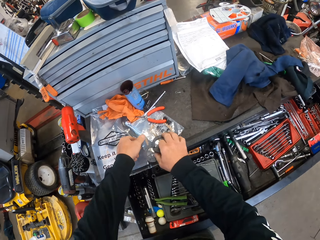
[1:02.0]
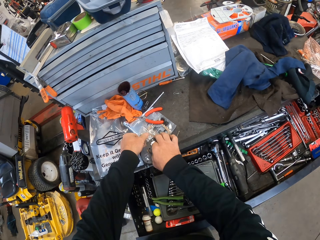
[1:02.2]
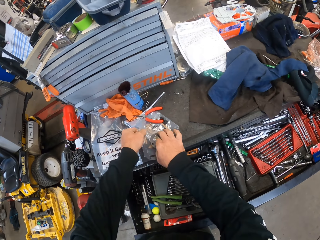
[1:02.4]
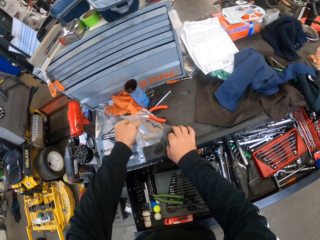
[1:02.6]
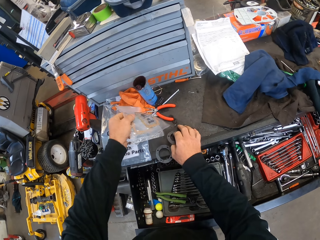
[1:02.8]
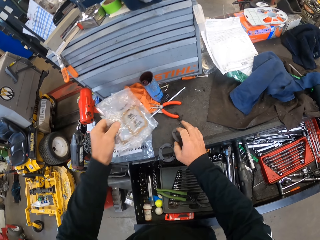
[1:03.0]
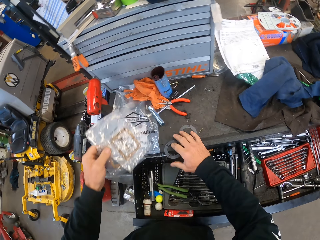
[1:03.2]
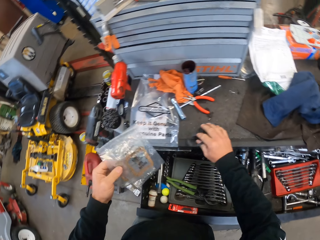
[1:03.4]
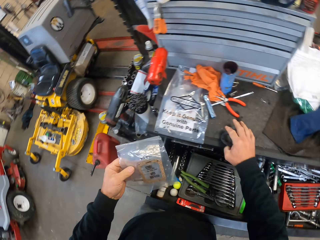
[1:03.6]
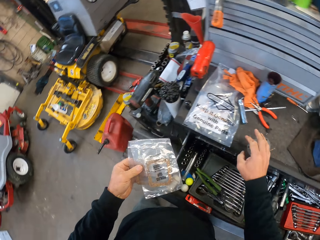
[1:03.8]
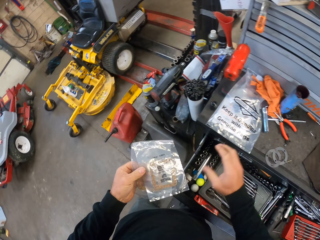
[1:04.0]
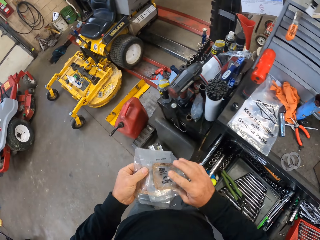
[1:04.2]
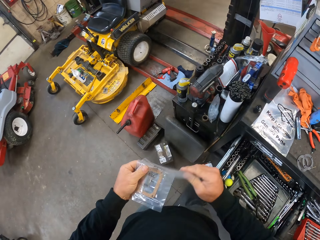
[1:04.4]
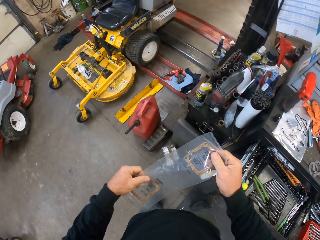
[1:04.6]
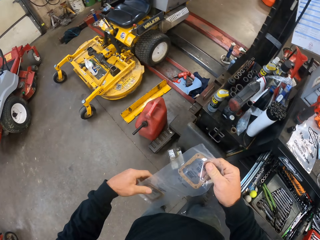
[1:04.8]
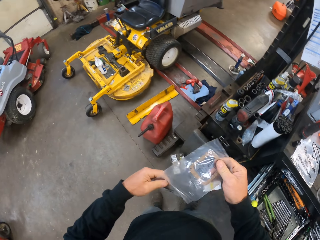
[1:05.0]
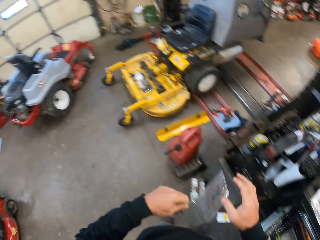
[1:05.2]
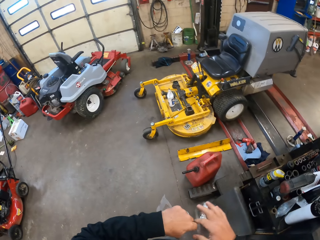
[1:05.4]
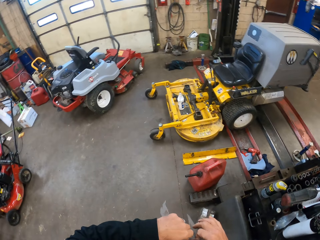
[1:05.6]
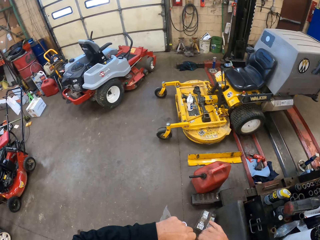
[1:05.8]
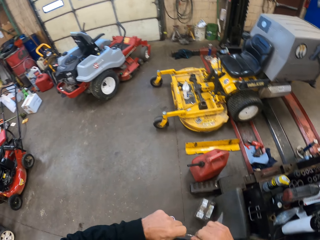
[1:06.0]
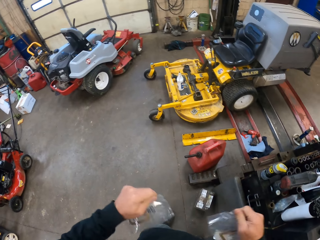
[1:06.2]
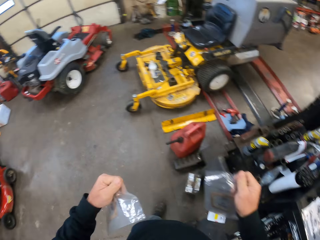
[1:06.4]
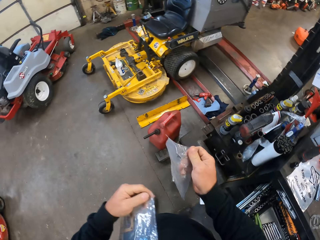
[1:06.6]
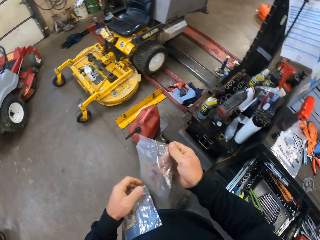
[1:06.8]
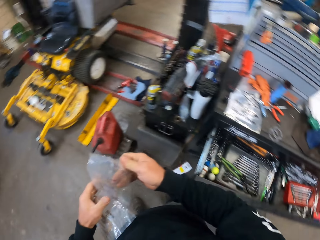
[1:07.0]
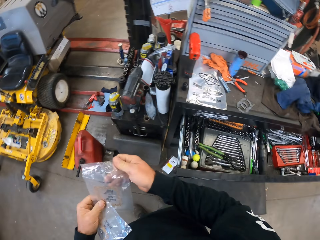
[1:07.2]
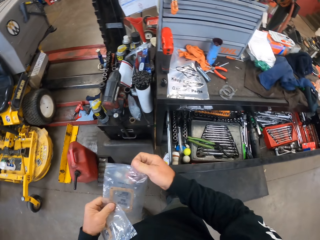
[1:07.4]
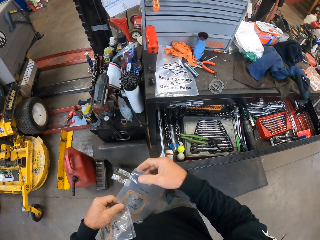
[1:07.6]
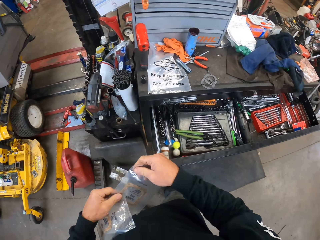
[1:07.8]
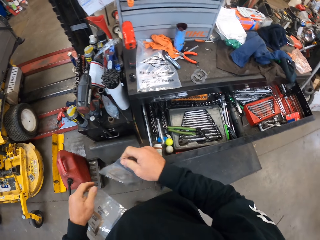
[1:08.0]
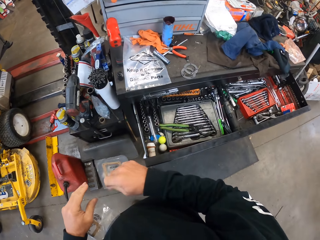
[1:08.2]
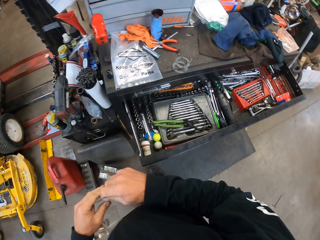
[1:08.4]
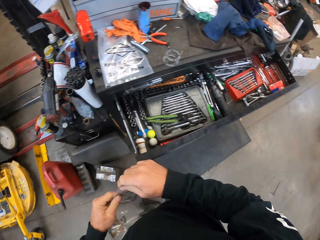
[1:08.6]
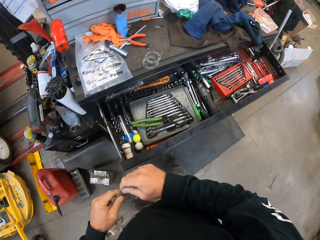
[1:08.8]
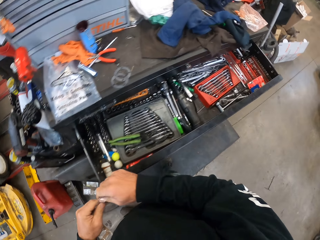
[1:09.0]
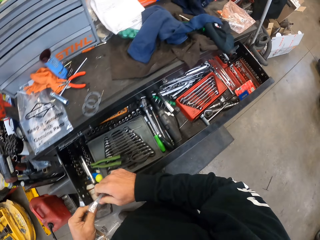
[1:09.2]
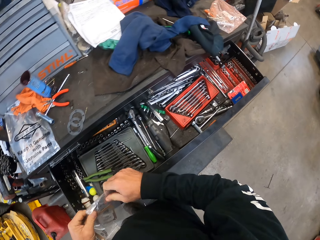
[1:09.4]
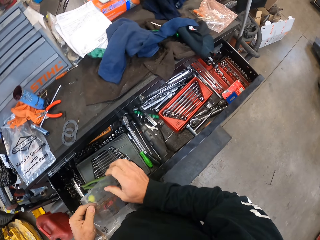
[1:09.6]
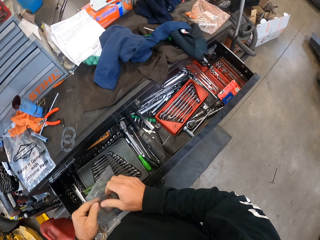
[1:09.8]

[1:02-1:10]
The camera wearer touches a metal. They lift a disc plate. They pick up a polythene bag, unfold the polythene bag, and tear the polythene bag.

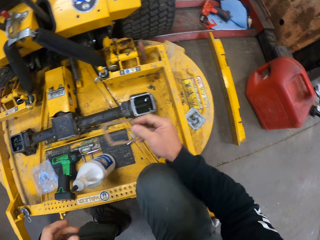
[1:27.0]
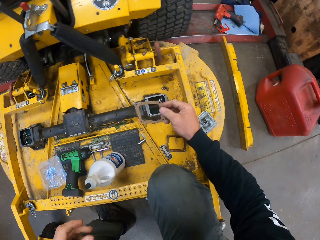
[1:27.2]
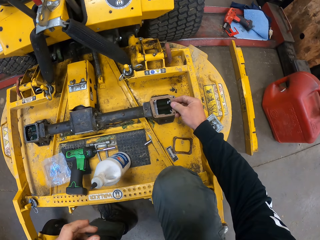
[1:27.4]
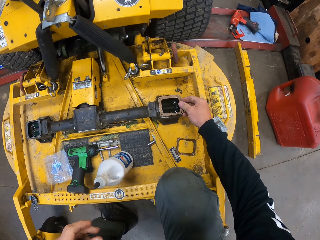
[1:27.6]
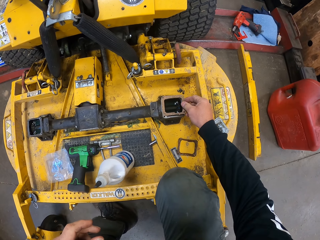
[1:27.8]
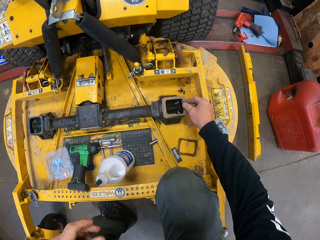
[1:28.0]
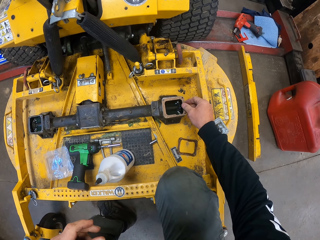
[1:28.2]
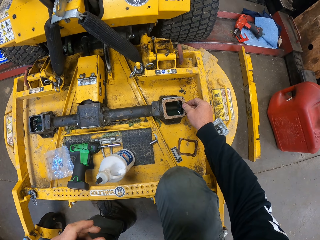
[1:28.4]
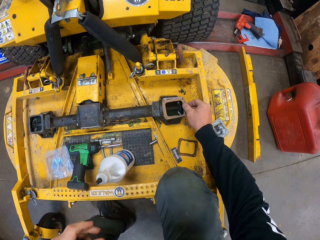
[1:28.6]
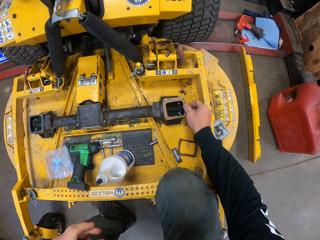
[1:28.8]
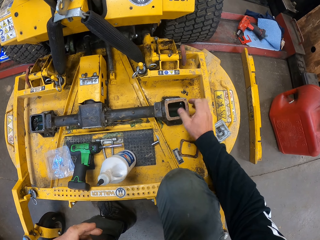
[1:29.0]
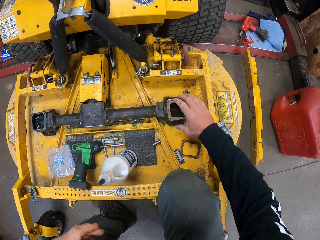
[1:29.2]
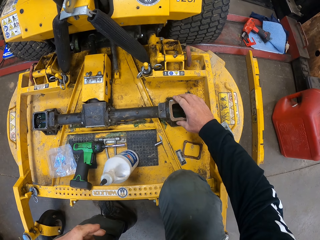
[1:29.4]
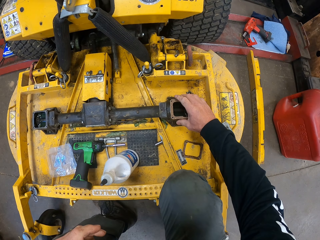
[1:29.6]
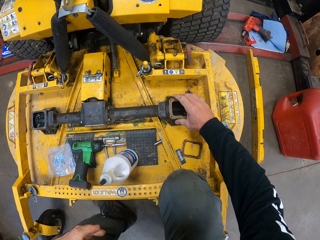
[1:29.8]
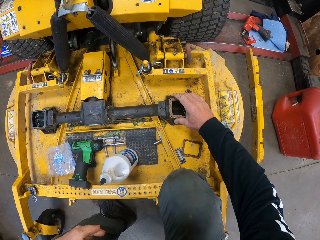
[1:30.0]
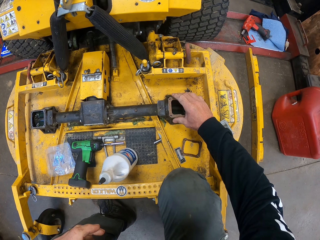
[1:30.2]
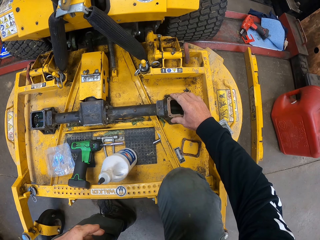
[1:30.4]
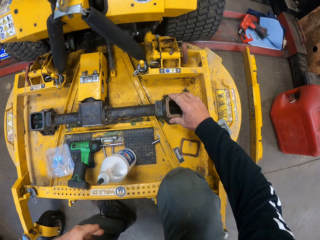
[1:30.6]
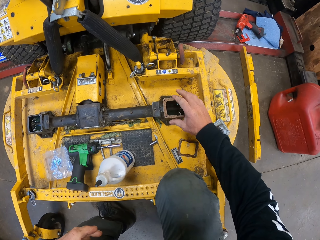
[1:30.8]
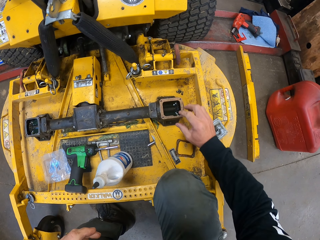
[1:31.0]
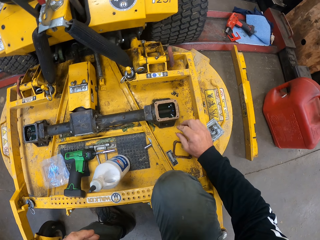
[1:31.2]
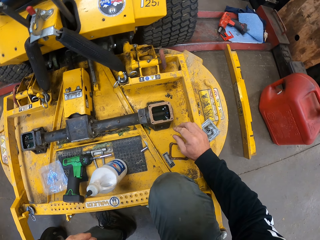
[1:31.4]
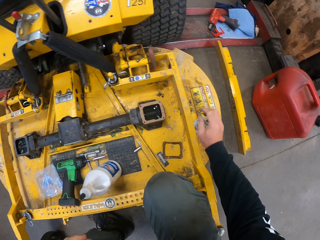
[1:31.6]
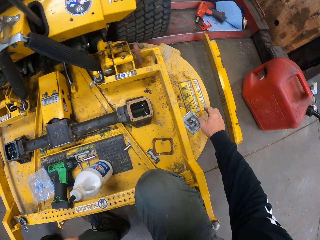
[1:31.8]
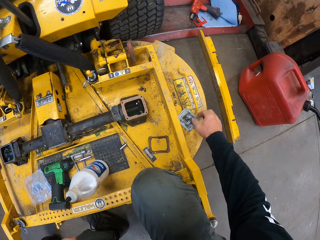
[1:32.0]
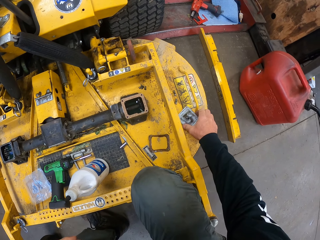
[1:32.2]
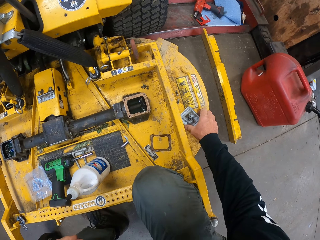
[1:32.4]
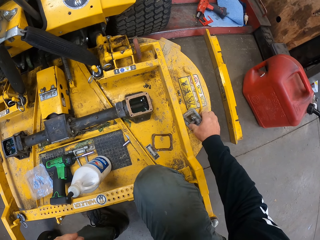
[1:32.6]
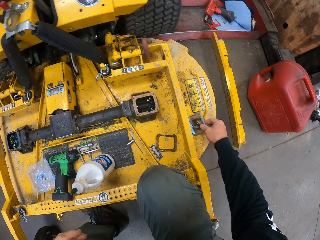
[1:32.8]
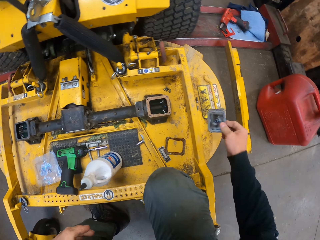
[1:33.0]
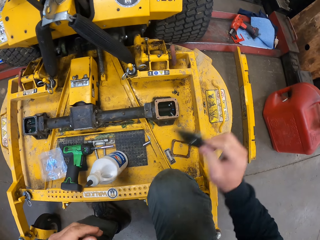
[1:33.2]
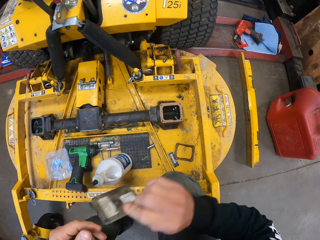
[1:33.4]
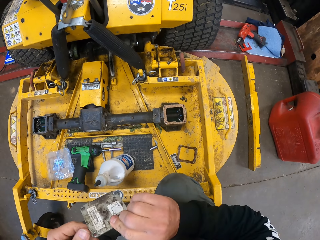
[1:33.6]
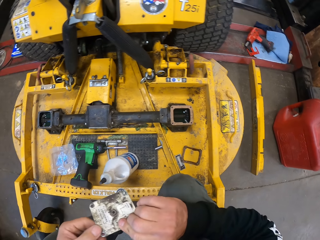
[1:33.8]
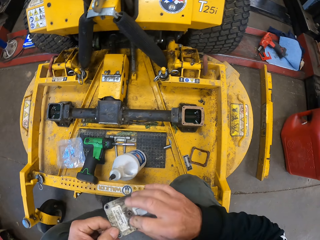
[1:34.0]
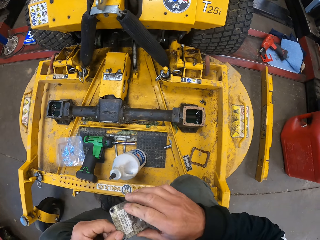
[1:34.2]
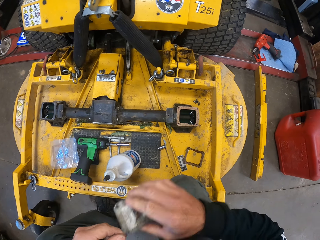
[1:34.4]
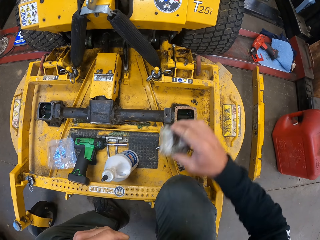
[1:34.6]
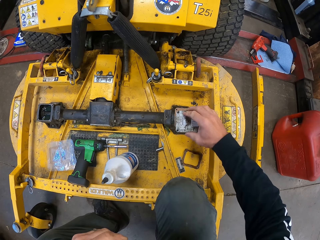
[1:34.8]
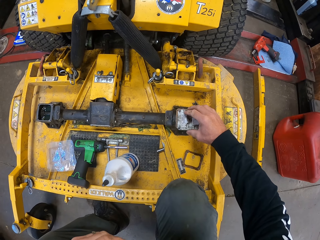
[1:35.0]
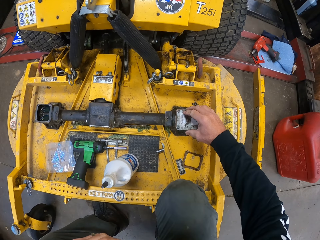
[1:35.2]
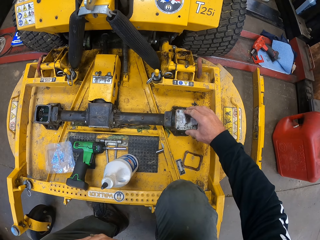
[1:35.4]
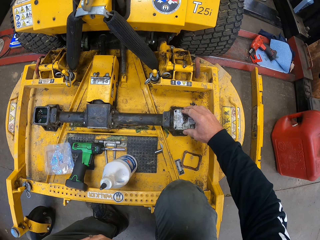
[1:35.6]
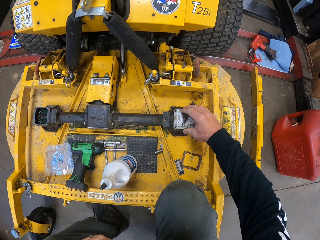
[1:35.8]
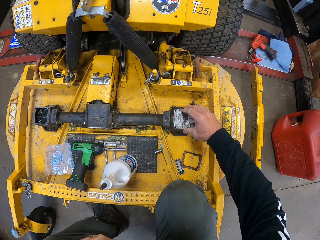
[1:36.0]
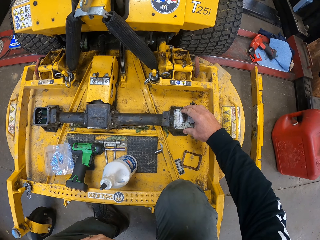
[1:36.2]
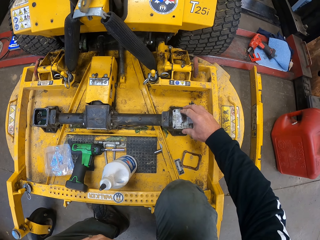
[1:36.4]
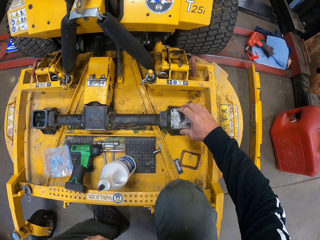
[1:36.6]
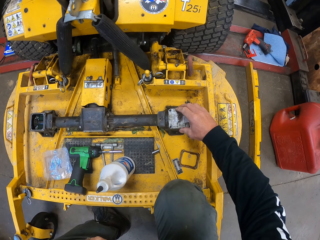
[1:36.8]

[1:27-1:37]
The camera wearer places the square shape disc plate or gasket on the panel. They move the gasket on the mower. They pick up the panel plate or lid. They hold the lid with the left hand. They cover the panel with the panel plate.

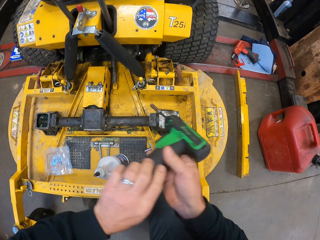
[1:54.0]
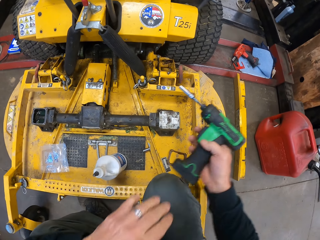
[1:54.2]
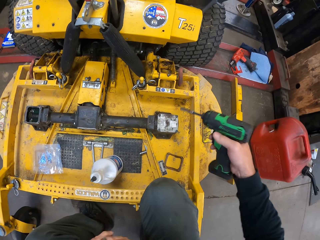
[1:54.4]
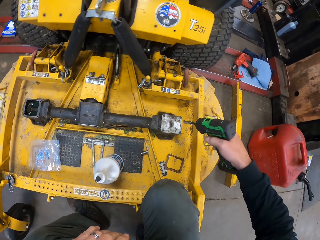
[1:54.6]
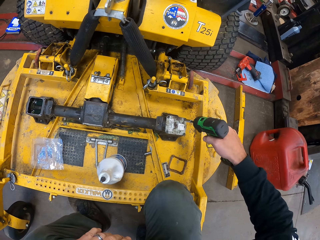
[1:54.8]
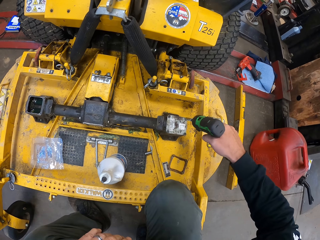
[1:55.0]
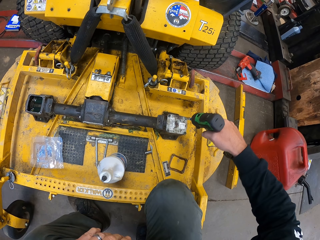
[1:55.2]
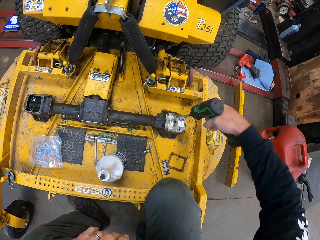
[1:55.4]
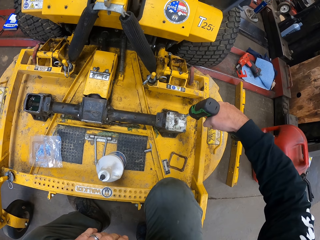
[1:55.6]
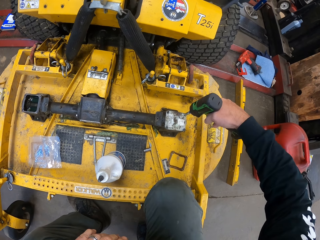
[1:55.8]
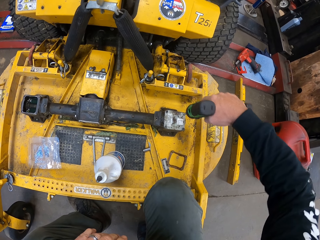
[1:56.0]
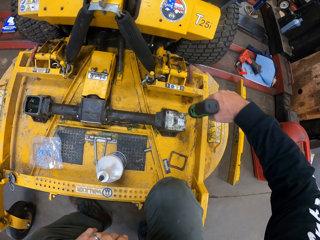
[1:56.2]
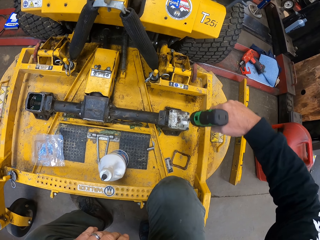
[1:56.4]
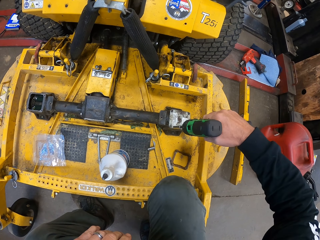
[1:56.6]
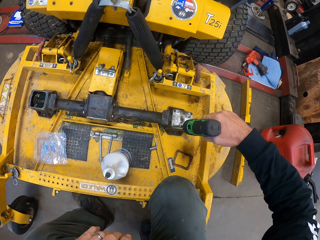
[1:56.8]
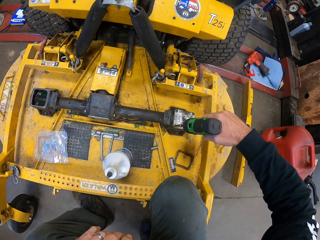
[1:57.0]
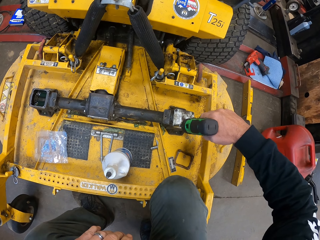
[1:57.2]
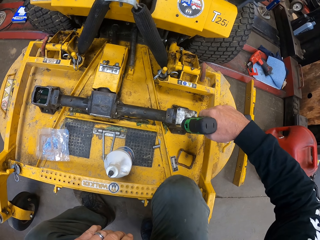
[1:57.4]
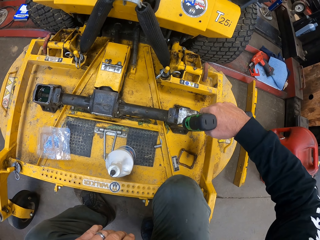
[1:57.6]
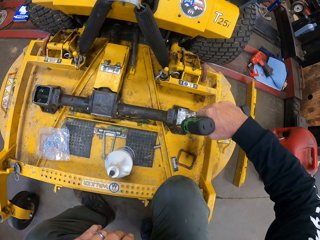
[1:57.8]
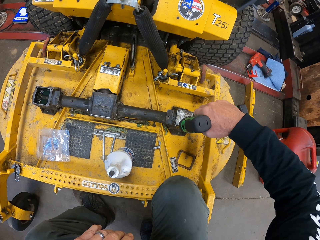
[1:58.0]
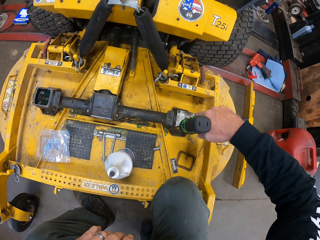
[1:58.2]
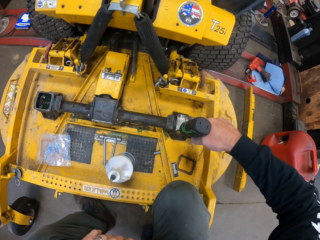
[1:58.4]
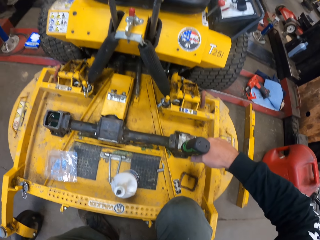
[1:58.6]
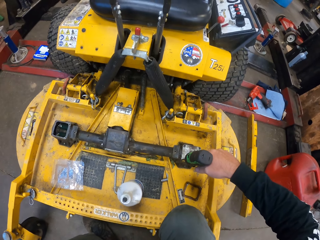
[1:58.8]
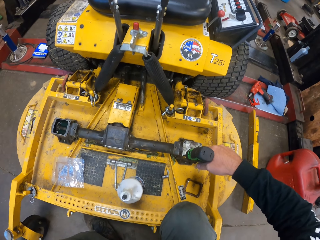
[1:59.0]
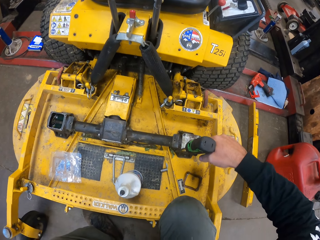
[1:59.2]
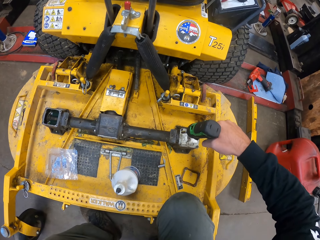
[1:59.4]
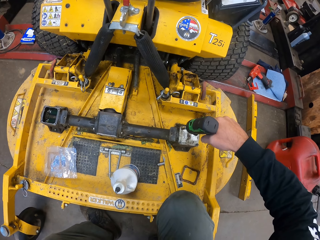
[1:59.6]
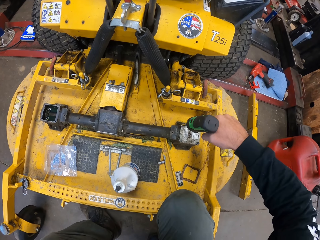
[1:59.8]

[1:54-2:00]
The camera wearer picks up the screwdriver. They screw the bolt on the panel with the screwdriver. They drill the bolt in a lid.
